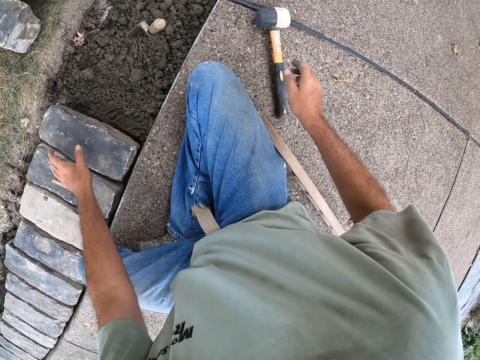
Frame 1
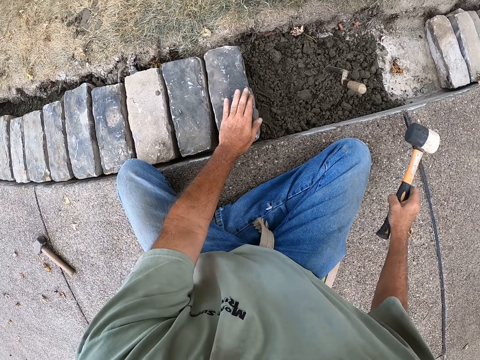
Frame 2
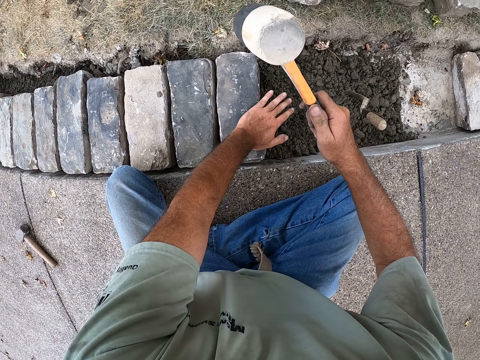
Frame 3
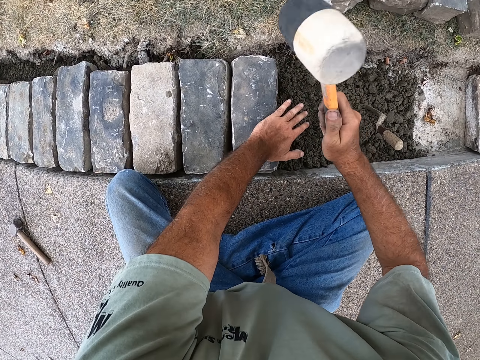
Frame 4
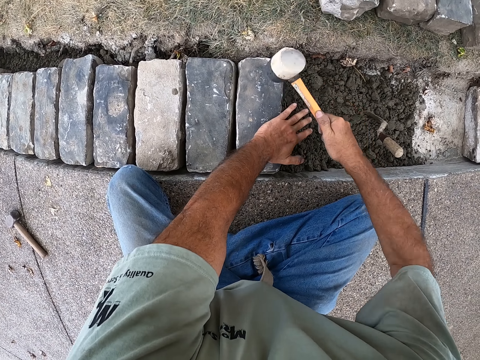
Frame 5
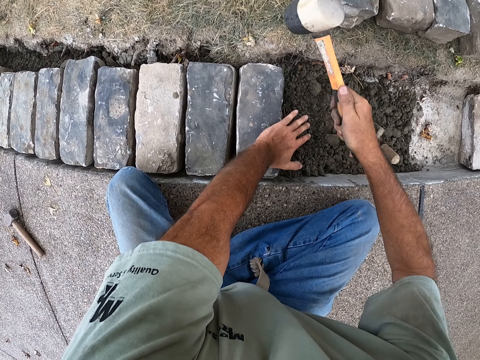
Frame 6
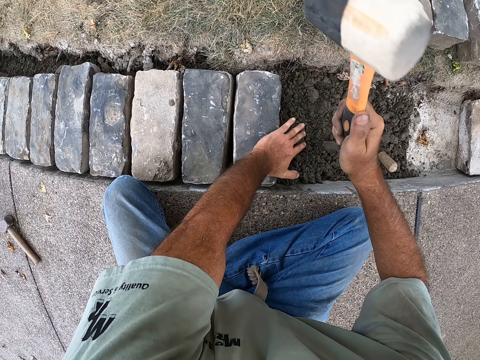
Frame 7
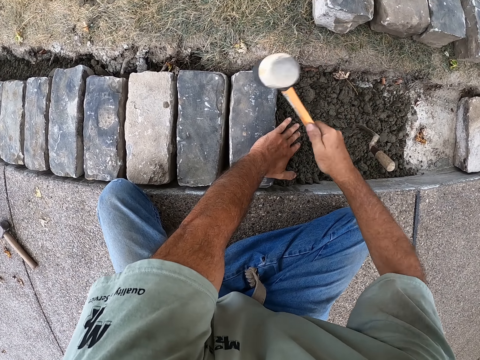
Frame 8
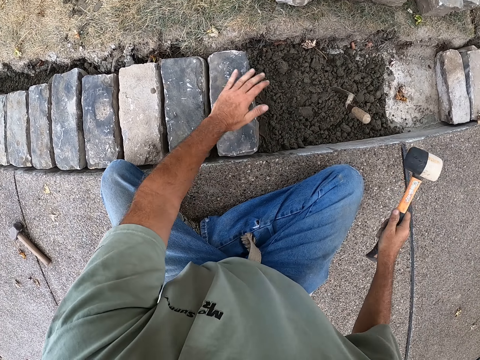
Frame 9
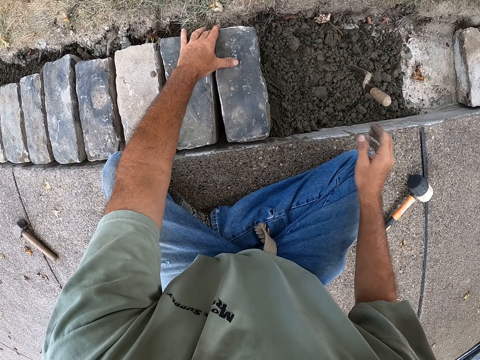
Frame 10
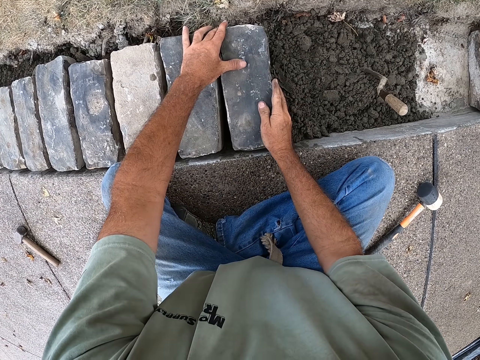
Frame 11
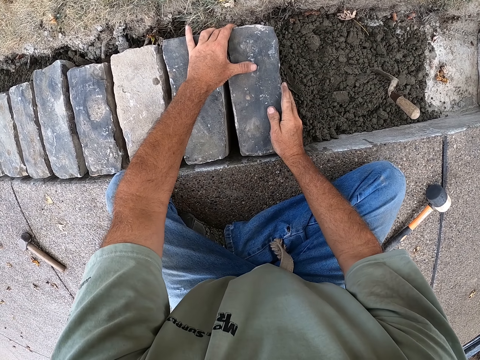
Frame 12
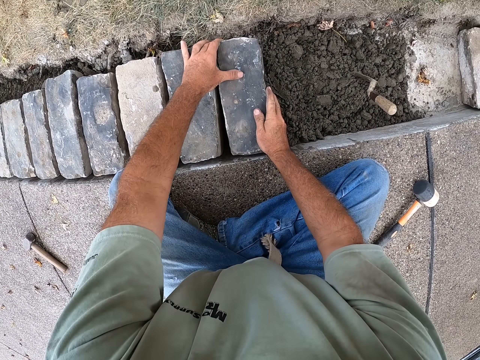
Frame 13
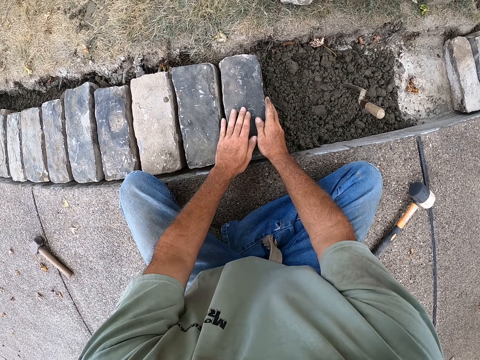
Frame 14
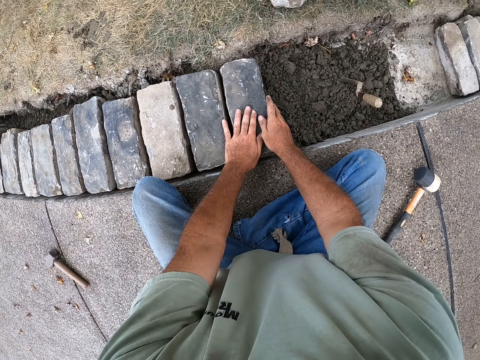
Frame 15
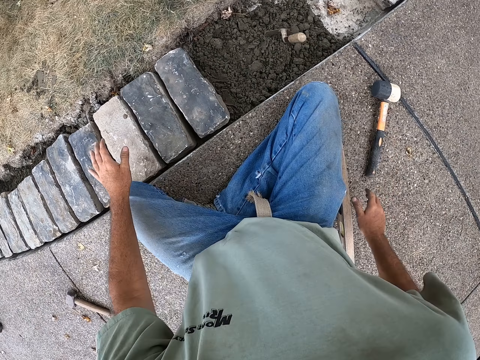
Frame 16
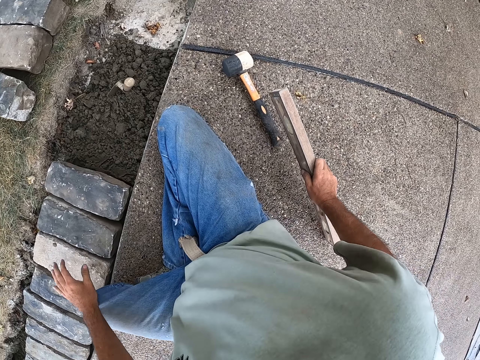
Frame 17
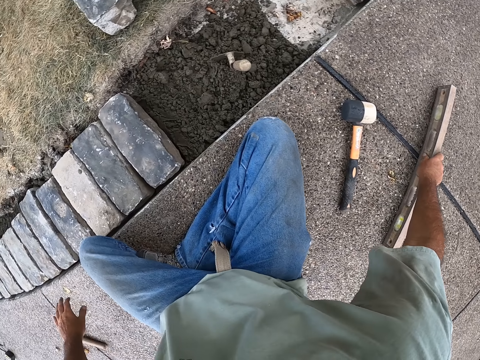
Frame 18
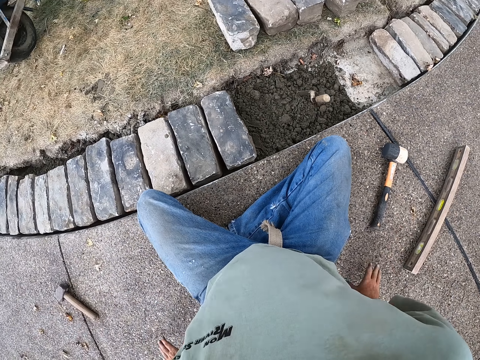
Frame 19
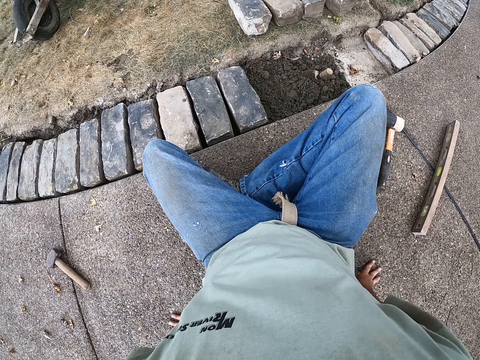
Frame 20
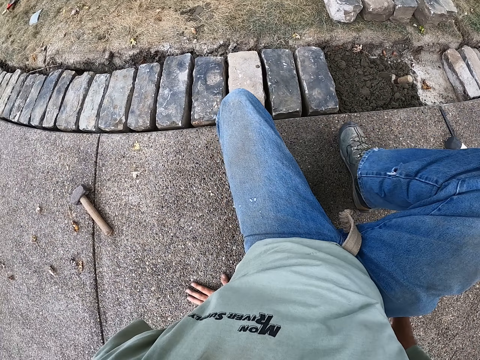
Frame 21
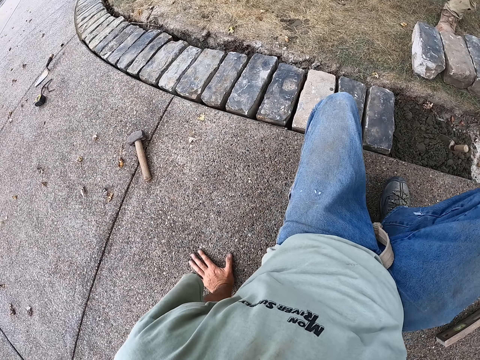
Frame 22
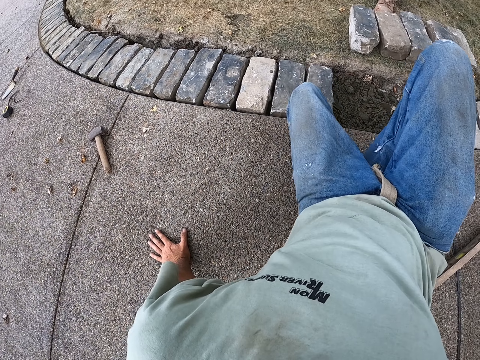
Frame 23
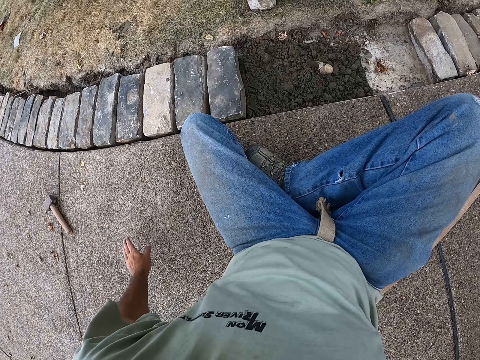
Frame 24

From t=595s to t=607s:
The camera wearer picks up the hammer. They hit a brick with the sledge hammer. They fix the brick with the hammer. They put the sledge hammer on the floor. They fix the brick with hands. They pick up the I-beam level and put the I-beam level down. They move on the ground.

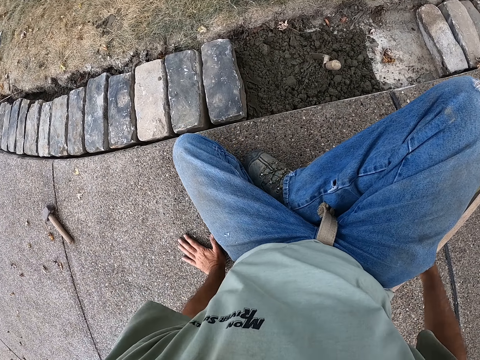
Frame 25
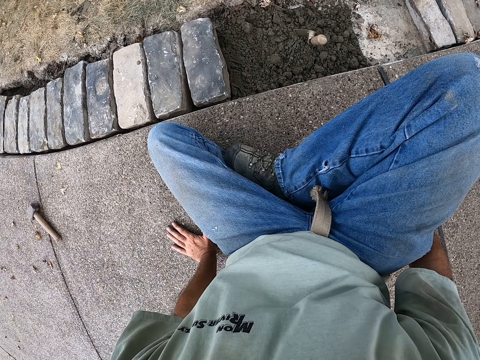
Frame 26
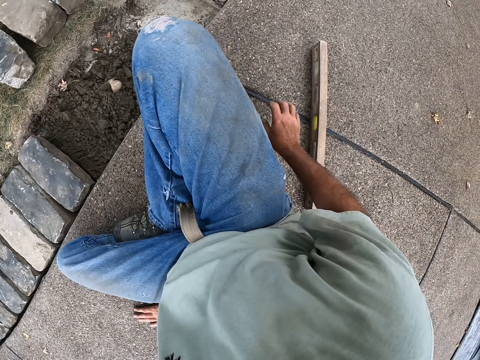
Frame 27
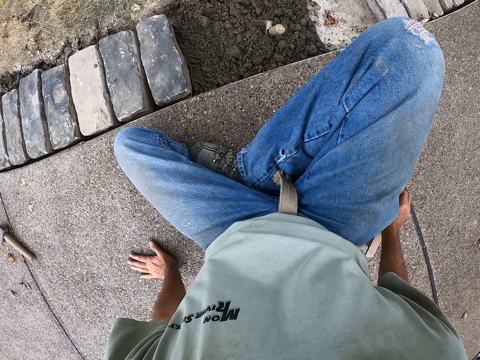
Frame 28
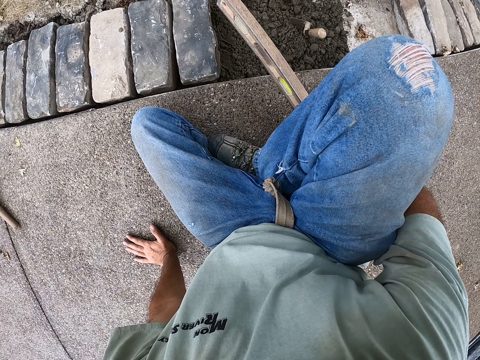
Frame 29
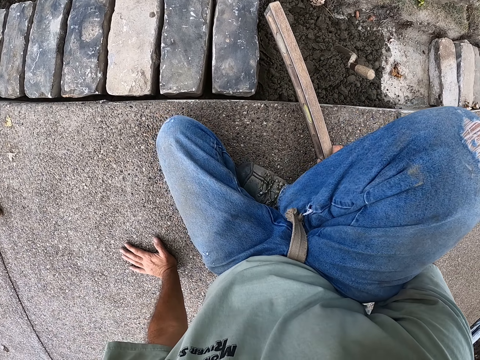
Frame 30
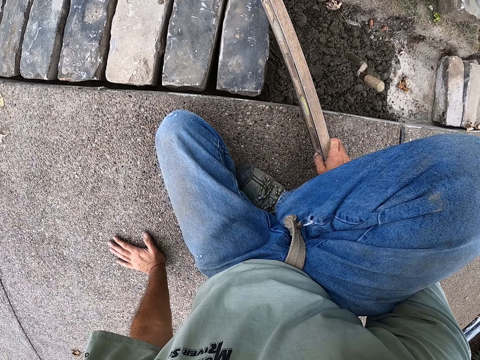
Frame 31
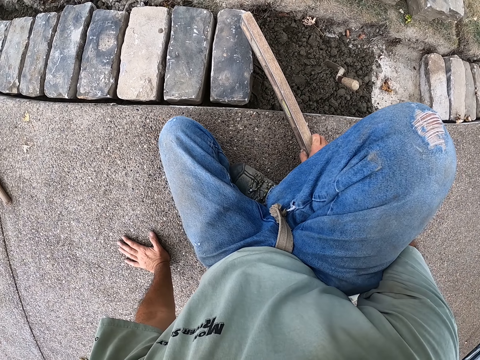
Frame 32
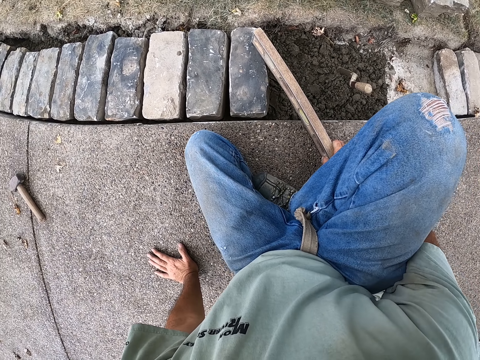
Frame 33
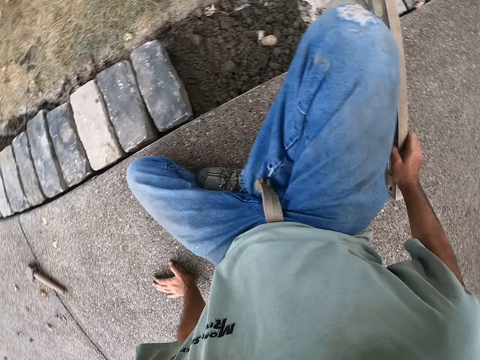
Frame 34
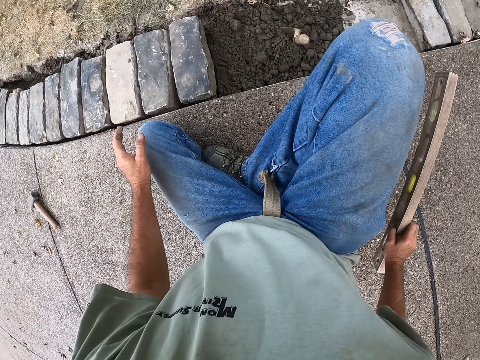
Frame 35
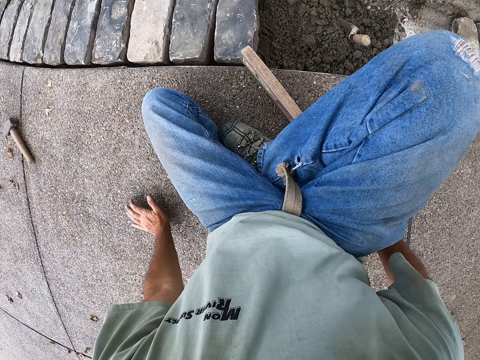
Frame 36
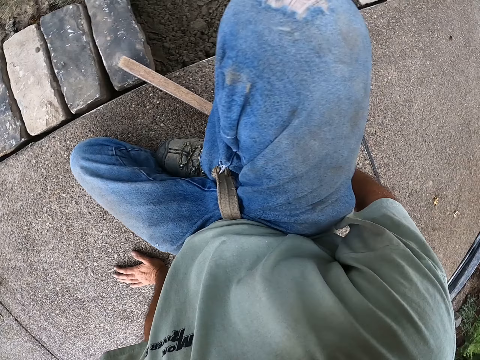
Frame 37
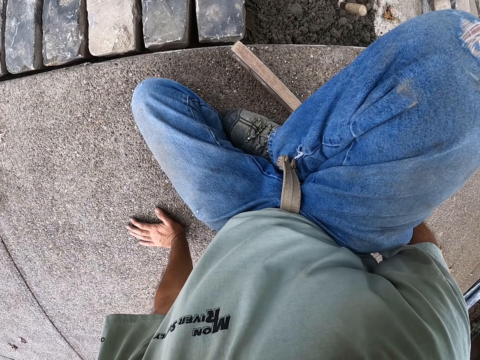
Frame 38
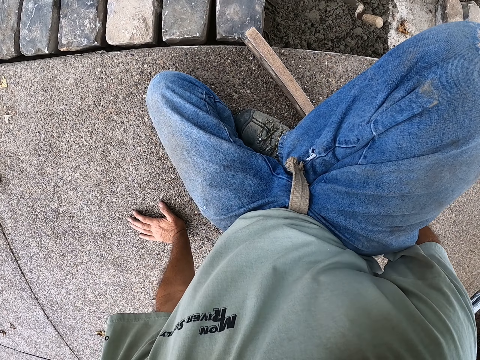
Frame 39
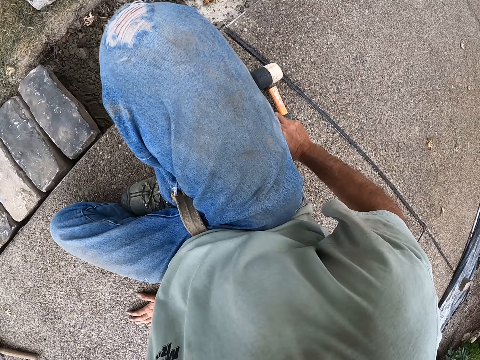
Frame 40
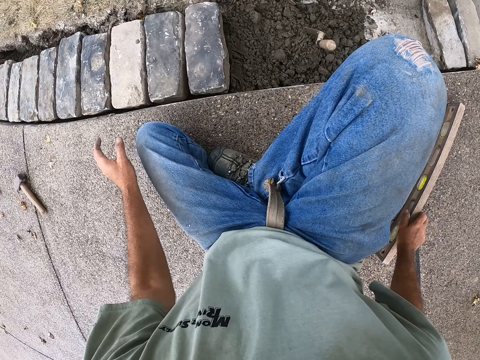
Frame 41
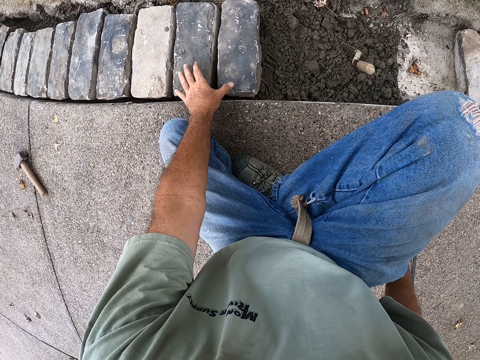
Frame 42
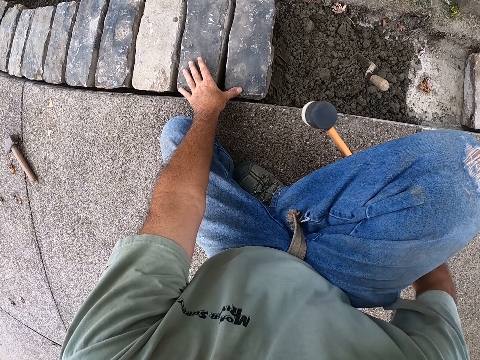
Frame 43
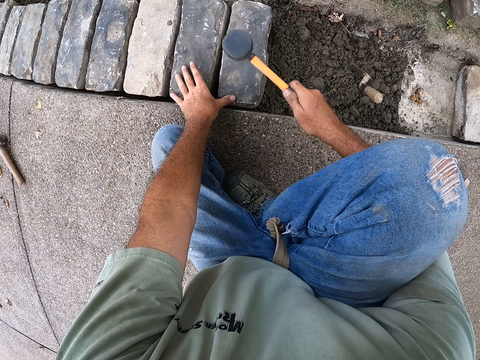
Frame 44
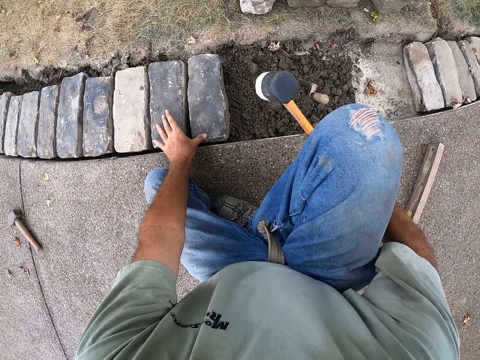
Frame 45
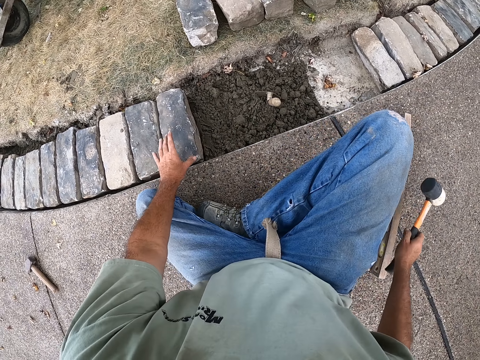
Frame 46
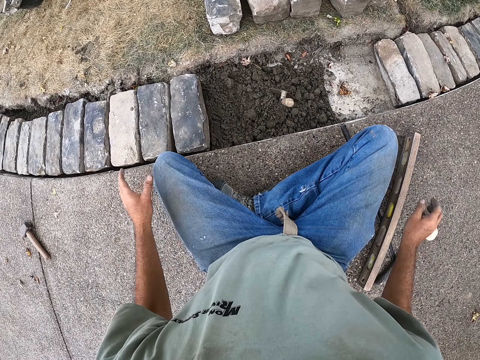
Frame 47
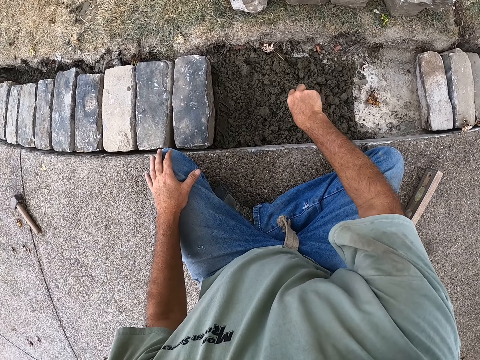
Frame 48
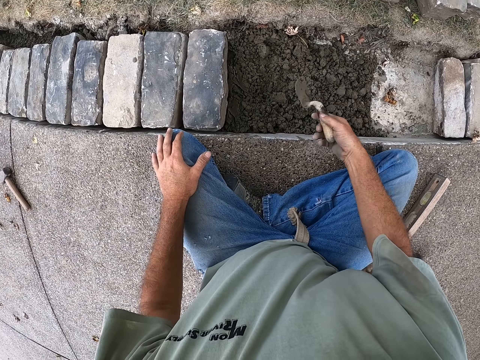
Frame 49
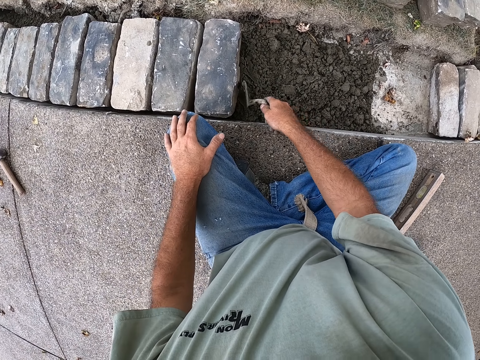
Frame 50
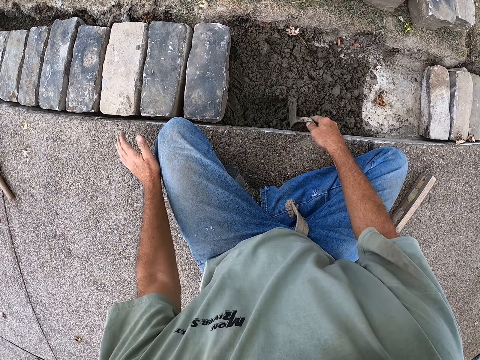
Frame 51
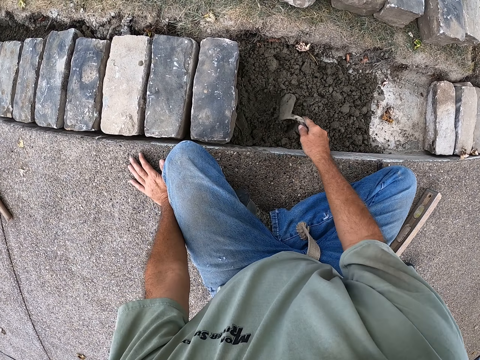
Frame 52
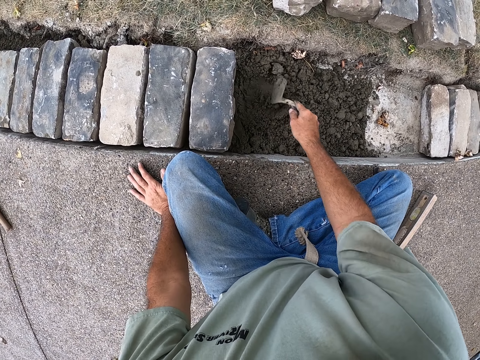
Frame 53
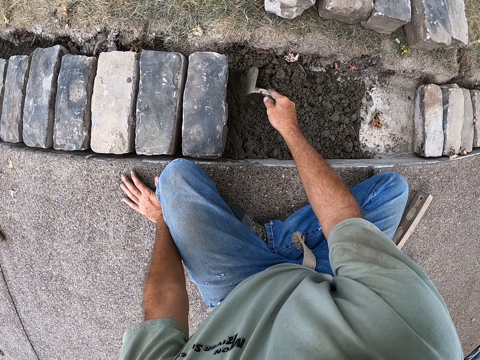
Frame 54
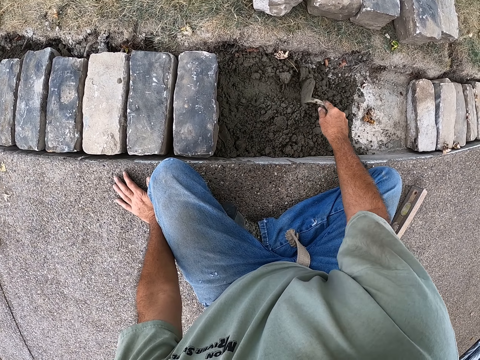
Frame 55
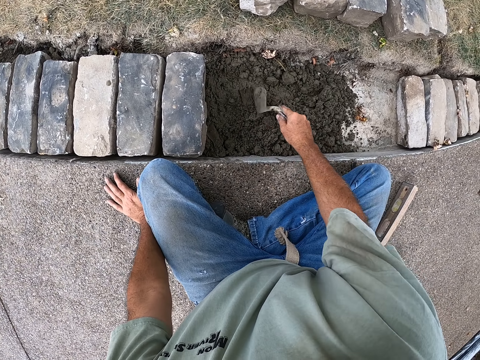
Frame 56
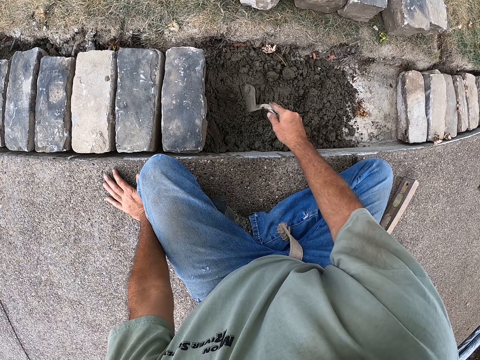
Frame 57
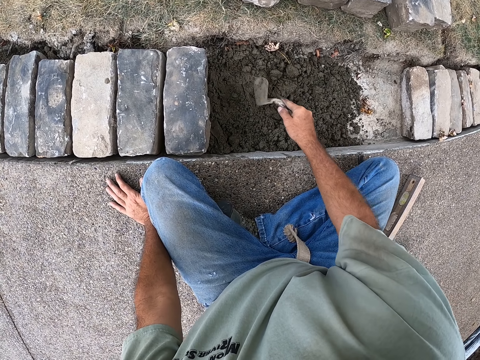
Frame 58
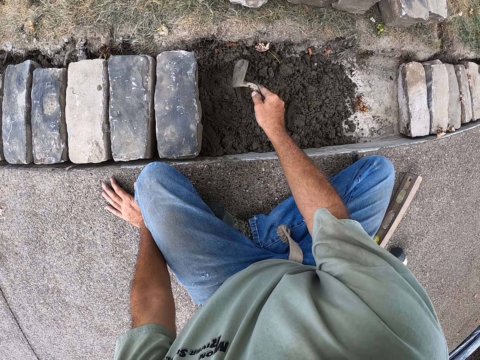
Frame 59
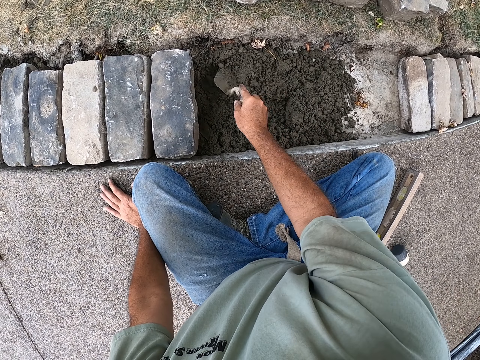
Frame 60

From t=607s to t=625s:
The camera wearer picks up the I-beam level. They measure the brick. They hold the I-beam level. They measure the brick. They put the I-beam level down. They put the hand on the bricks. They fix the brick with the hammer. They hit the brick with the sledge hammer. They put the hammer down. They hold the trowel. They scoop sand with the trowel. They mix the sand.
